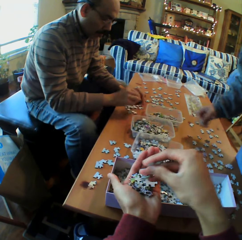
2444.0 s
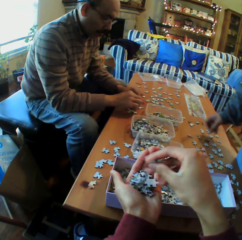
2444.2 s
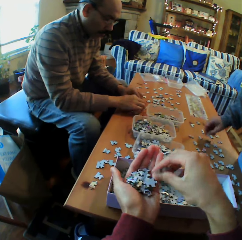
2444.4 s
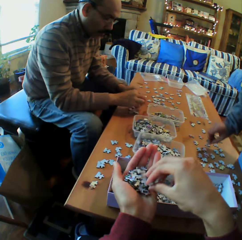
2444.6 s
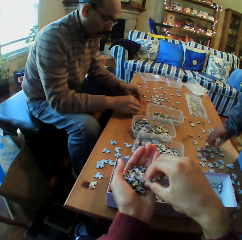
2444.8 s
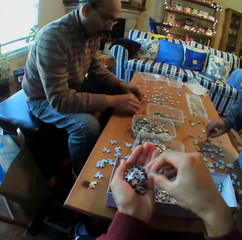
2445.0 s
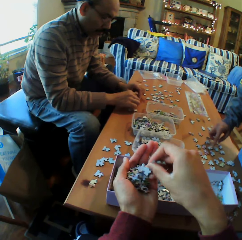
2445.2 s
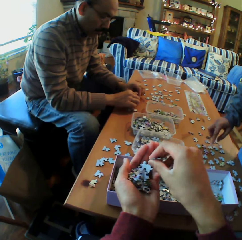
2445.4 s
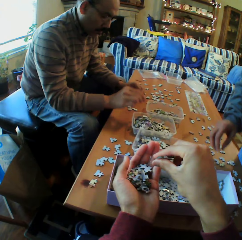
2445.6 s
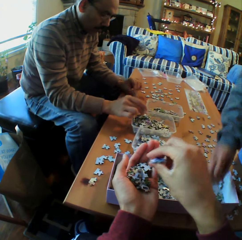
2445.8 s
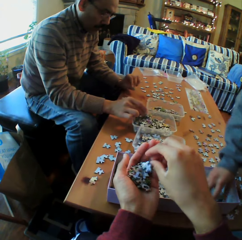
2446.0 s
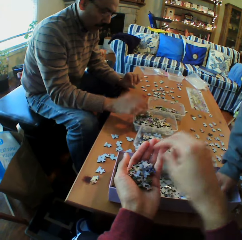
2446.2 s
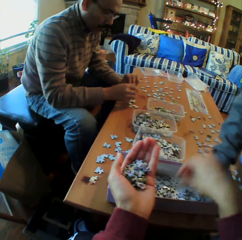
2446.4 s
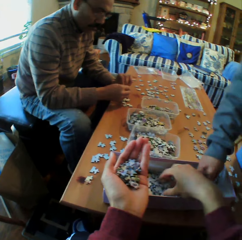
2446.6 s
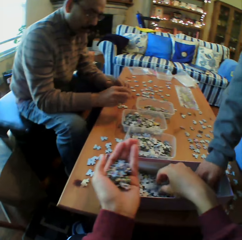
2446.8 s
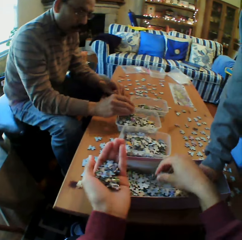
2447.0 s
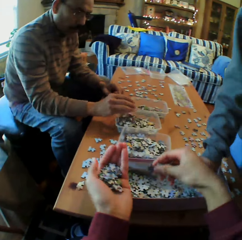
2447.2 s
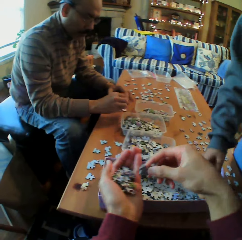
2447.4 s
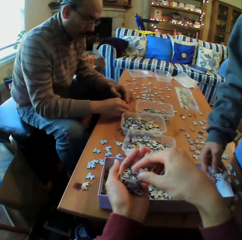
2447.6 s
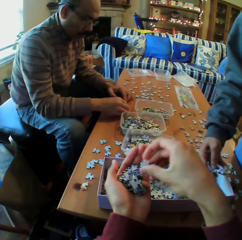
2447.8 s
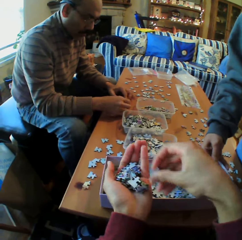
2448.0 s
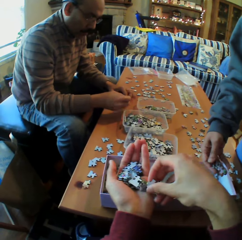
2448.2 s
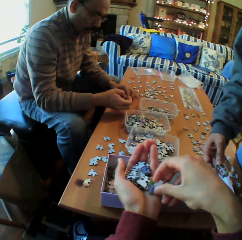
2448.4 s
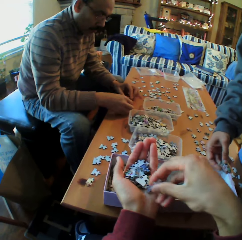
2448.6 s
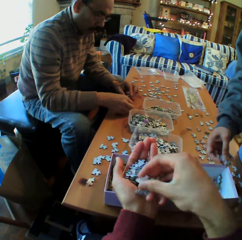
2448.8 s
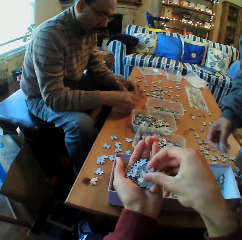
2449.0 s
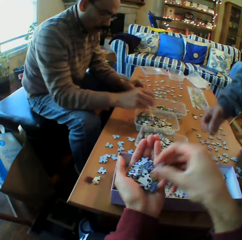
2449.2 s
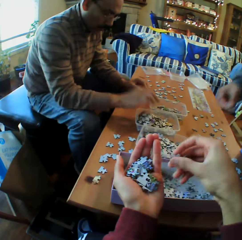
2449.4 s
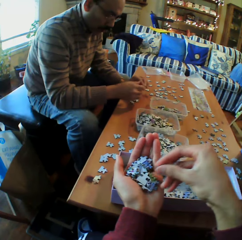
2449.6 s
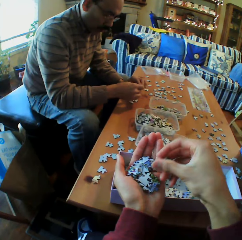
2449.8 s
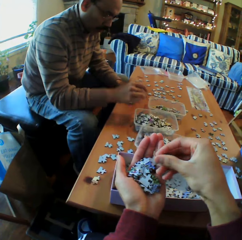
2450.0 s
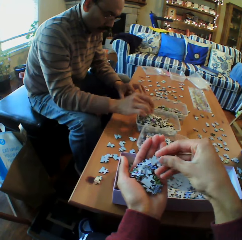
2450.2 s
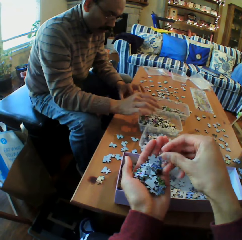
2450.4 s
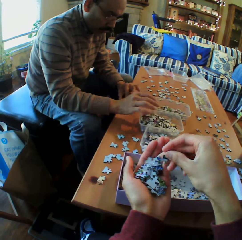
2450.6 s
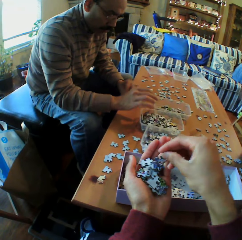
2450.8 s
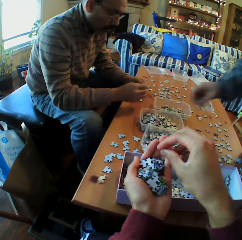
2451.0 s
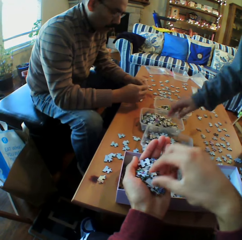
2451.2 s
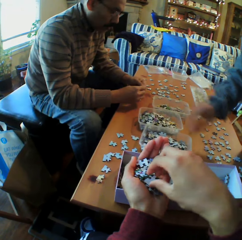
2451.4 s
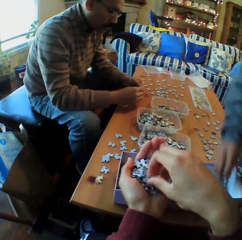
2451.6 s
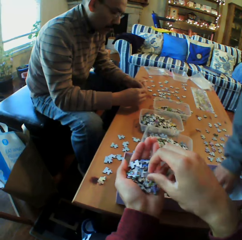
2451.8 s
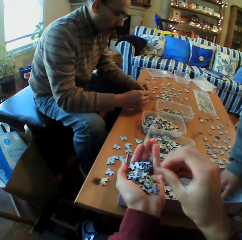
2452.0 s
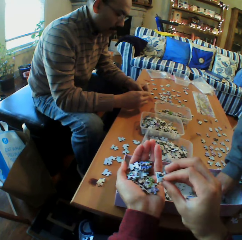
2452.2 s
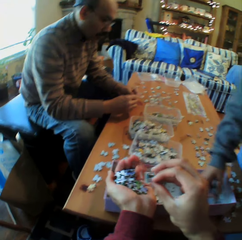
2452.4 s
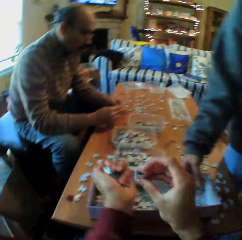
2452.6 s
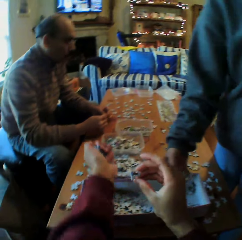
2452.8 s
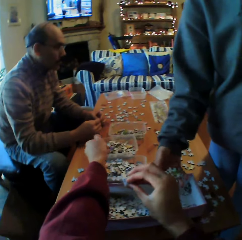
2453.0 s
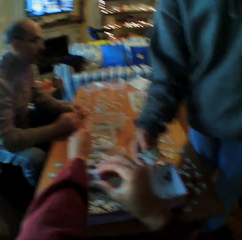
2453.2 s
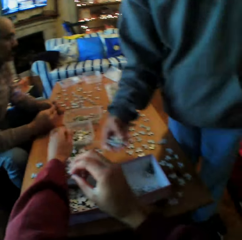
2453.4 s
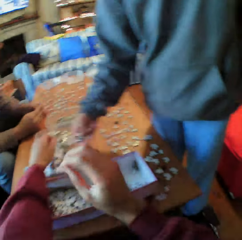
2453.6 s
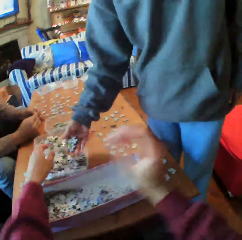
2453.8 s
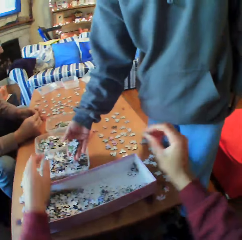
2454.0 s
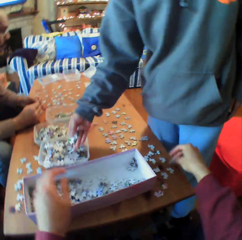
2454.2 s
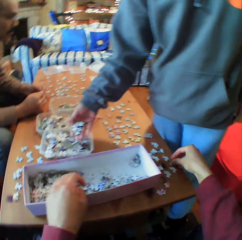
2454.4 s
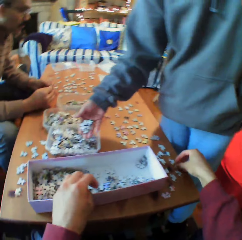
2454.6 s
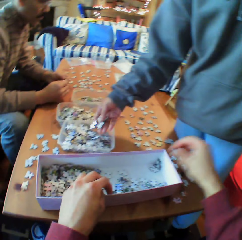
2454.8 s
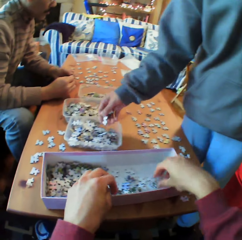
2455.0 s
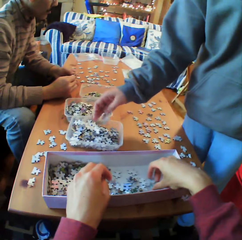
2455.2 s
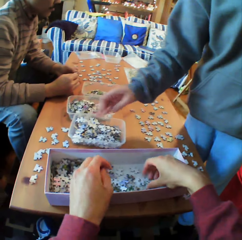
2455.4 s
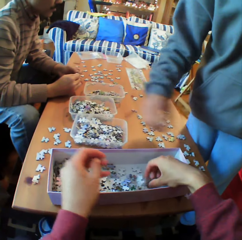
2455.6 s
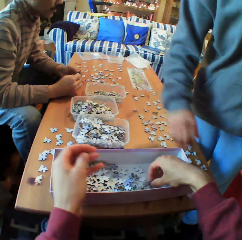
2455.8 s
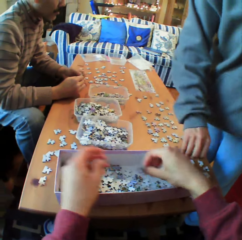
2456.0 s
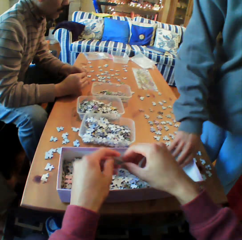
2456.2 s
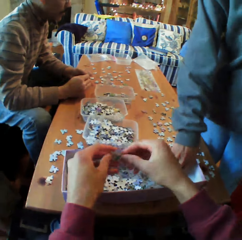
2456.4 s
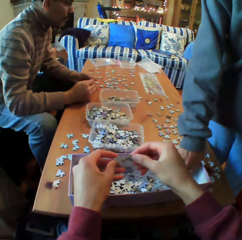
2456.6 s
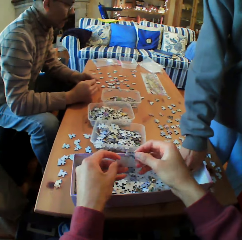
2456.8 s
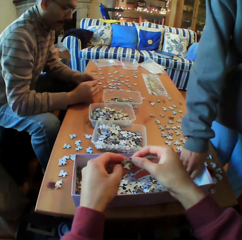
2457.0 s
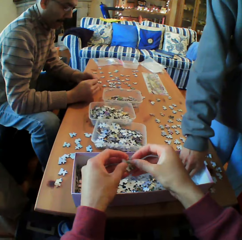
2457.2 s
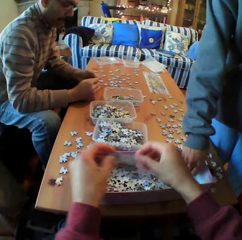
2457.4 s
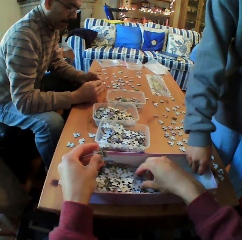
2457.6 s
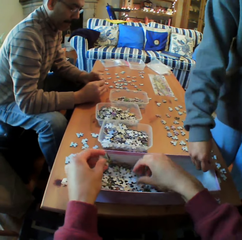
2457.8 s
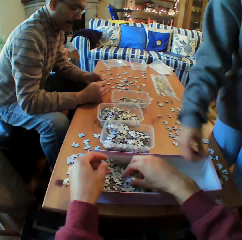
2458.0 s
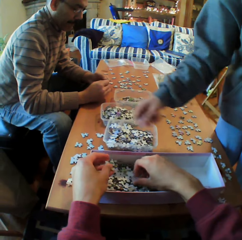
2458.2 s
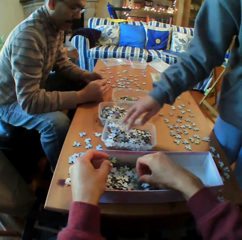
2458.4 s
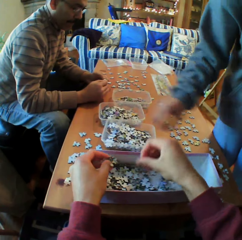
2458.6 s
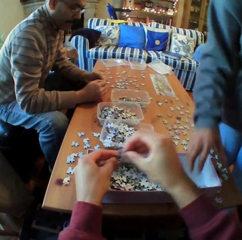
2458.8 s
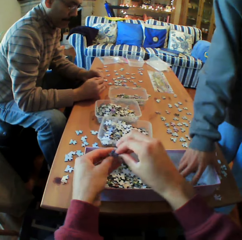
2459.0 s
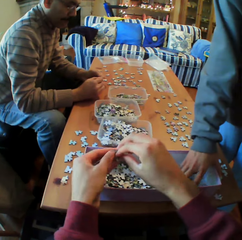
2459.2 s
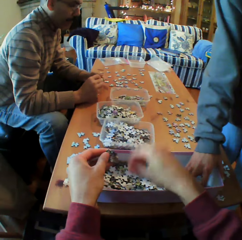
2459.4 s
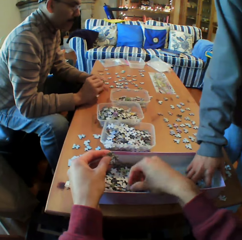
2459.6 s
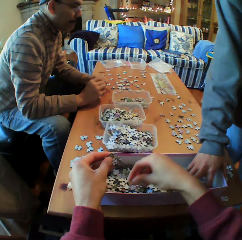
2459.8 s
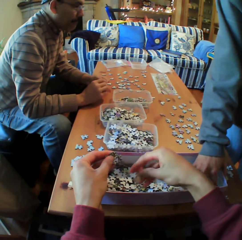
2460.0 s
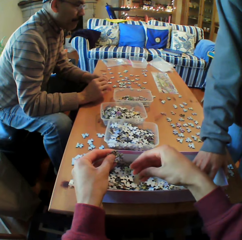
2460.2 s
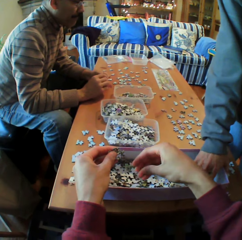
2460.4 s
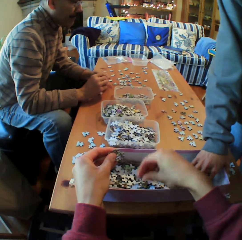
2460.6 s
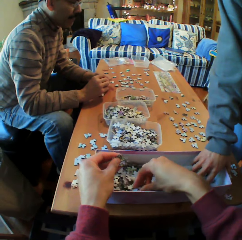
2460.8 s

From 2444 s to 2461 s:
The camera wearer picks up the paper from the box. He puts the cards on his hands. He puts the cards on the dish. He picks up the cards from the table. He picks up the cards from the box. He picks up the paper from the box.

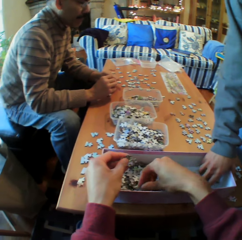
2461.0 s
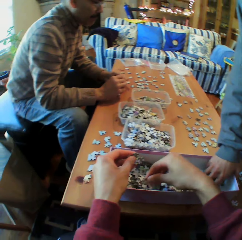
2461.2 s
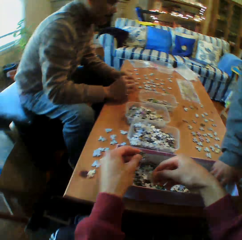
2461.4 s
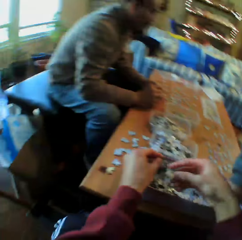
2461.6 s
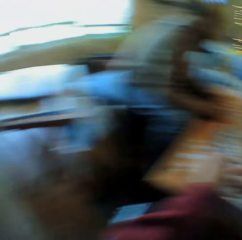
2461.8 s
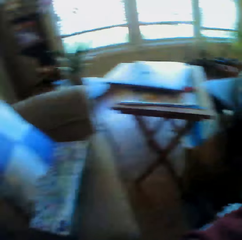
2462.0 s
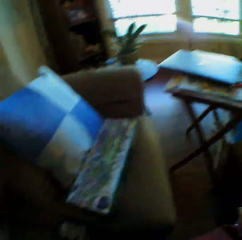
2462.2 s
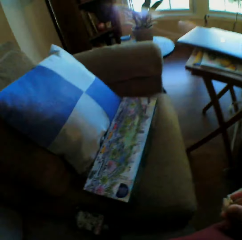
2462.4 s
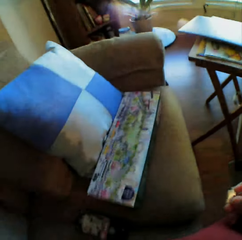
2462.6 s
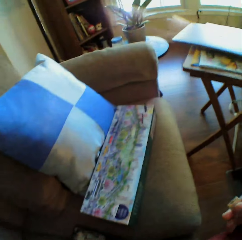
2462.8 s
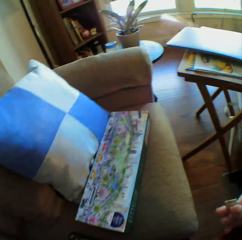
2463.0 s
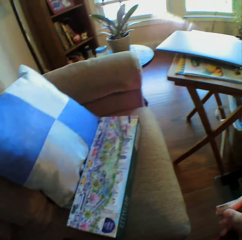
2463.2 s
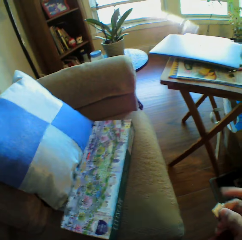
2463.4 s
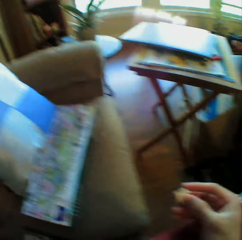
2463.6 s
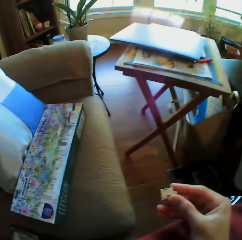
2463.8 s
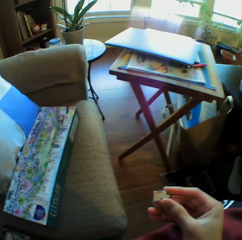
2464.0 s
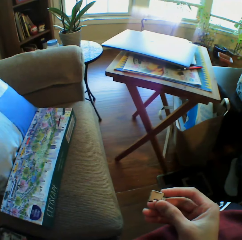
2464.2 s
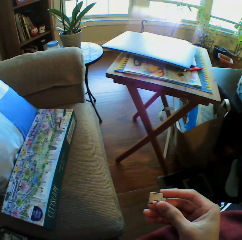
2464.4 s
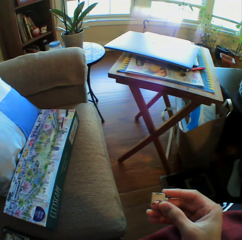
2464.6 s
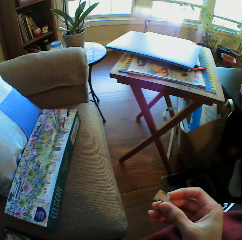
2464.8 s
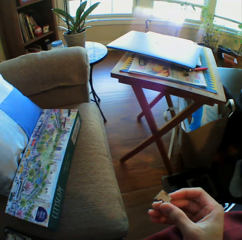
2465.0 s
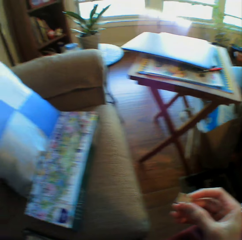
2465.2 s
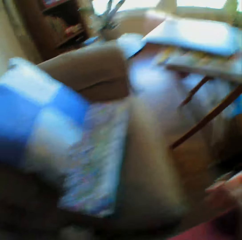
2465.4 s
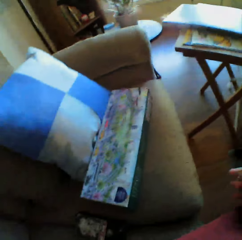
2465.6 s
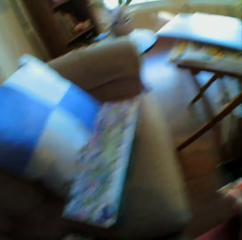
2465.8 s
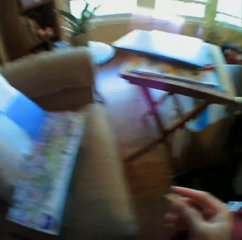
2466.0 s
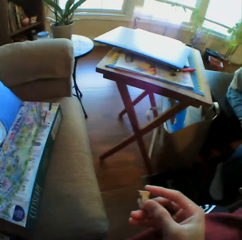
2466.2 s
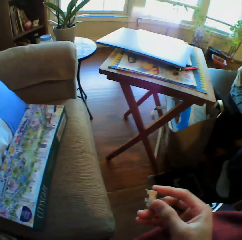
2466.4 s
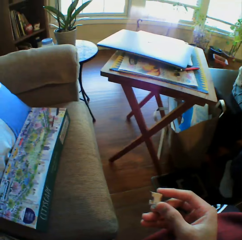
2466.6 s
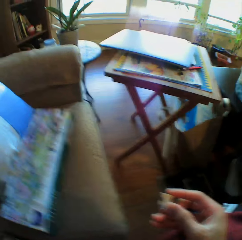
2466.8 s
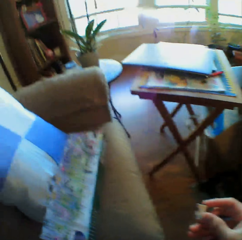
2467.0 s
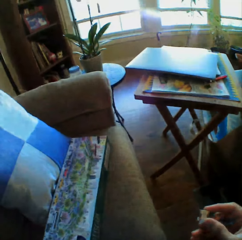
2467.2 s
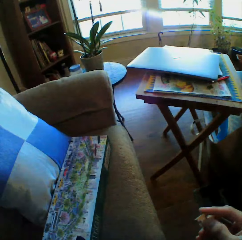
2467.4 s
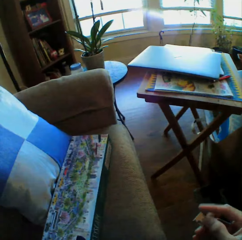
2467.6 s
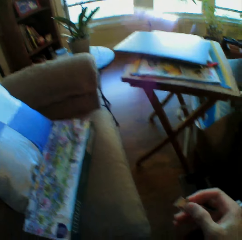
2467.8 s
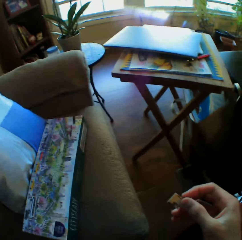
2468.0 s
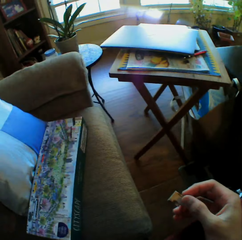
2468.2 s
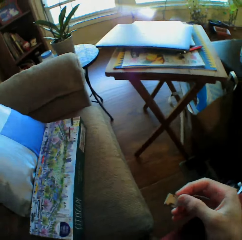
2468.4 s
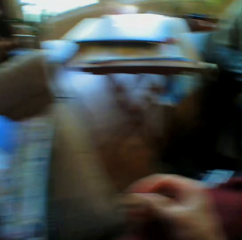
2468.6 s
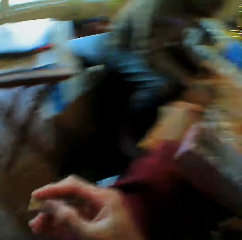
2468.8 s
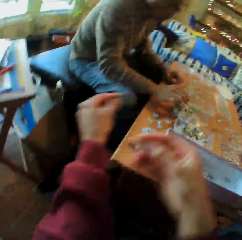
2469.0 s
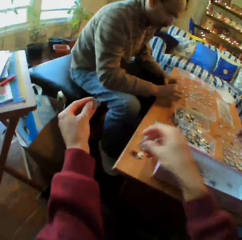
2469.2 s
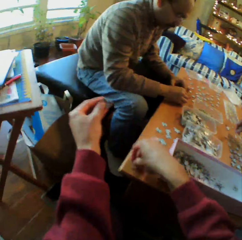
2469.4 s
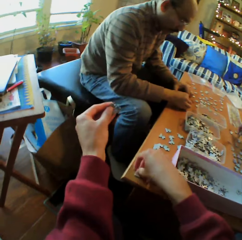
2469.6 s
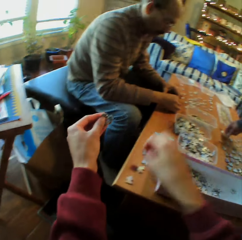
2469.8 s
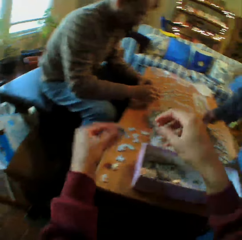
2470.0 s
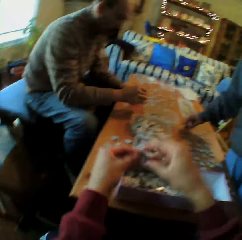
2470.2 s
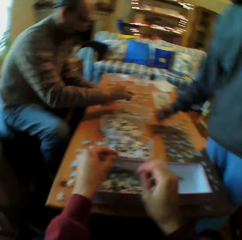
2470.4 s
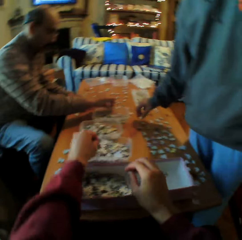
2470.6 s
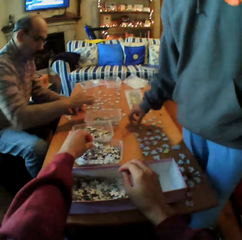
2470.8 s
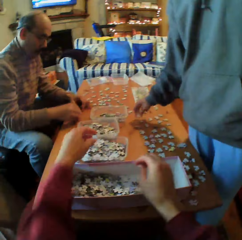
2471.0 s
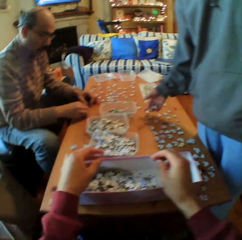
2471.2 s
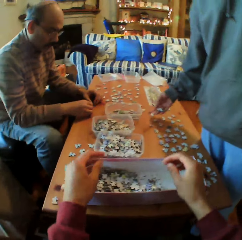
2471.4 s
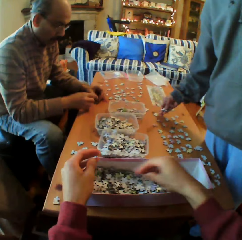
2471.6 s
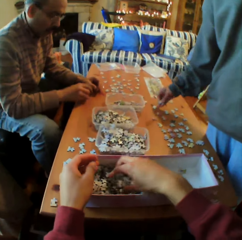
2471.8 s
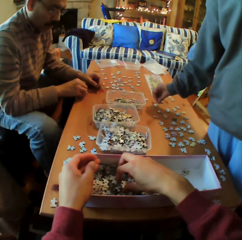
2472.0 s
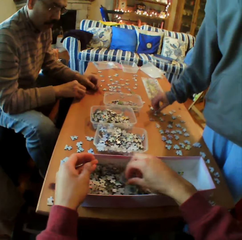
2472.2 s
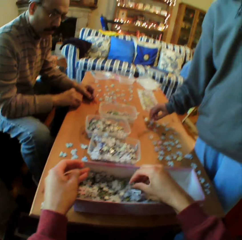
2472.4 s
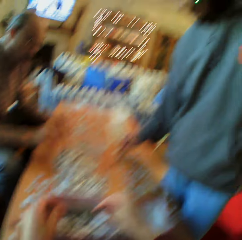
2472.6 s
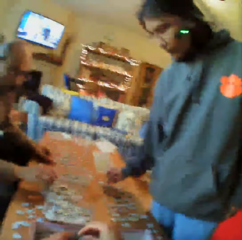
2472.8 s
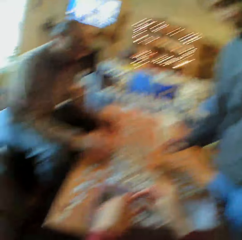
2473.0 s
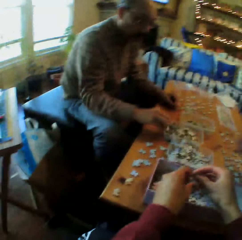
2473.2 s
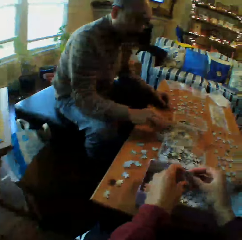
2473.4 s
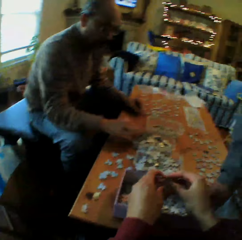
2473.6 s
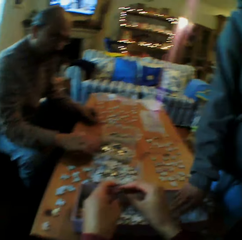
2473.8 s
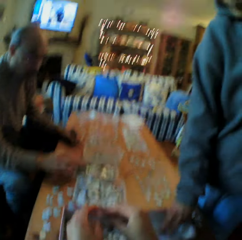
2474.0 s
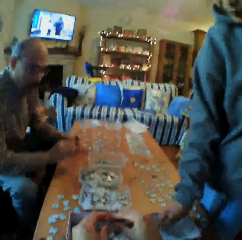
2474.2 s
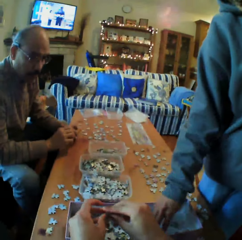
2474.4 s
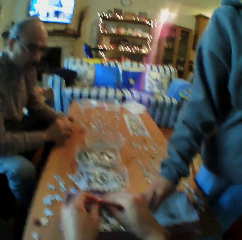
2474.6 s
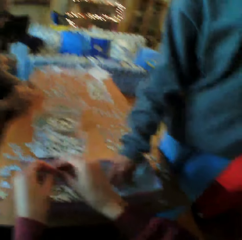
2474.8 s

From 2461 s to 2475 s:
The camera wearer picks up the paper from the box. They look around the room. They look at a box. They put the piece of paper on the table. They talk. They put the piece of paper in the dish. They pick up the paper from the box.
